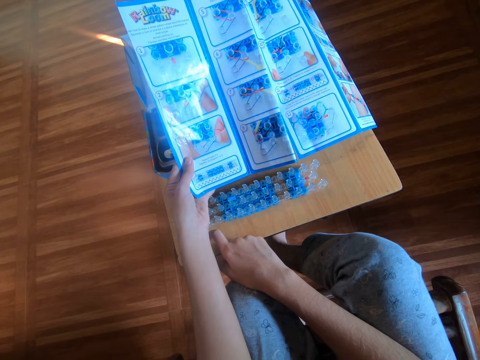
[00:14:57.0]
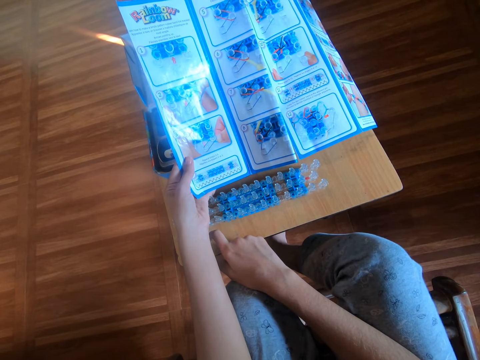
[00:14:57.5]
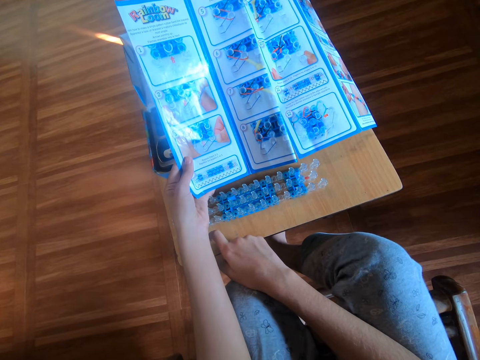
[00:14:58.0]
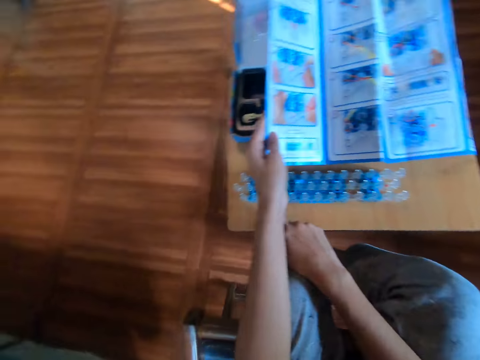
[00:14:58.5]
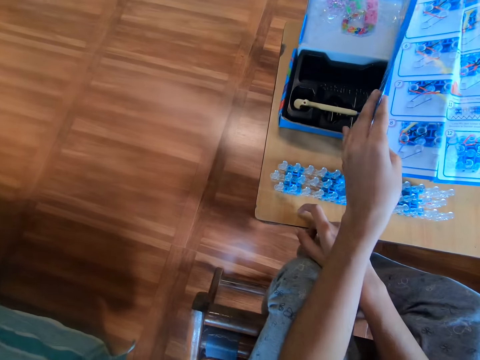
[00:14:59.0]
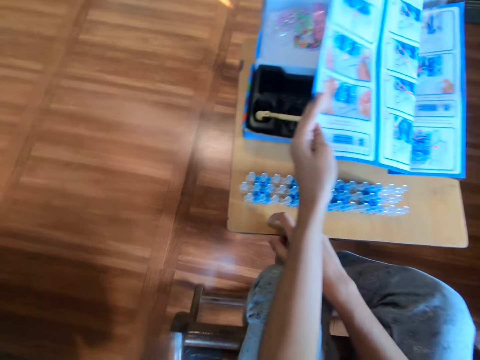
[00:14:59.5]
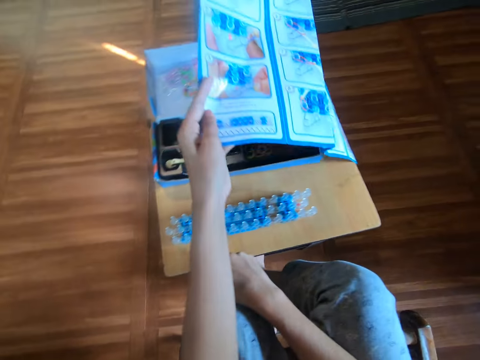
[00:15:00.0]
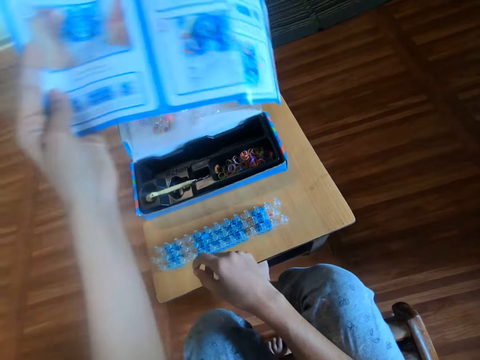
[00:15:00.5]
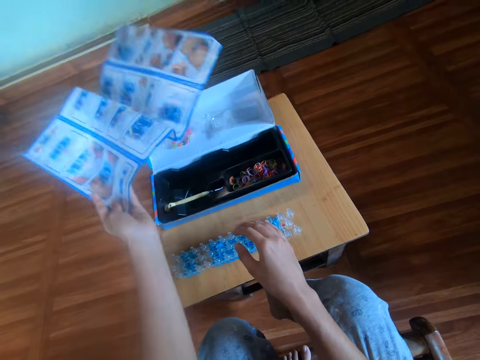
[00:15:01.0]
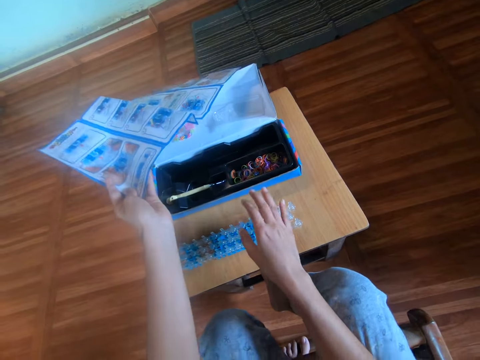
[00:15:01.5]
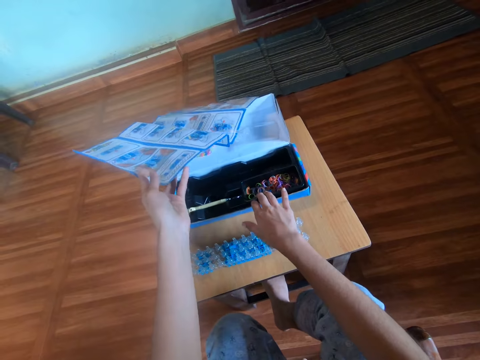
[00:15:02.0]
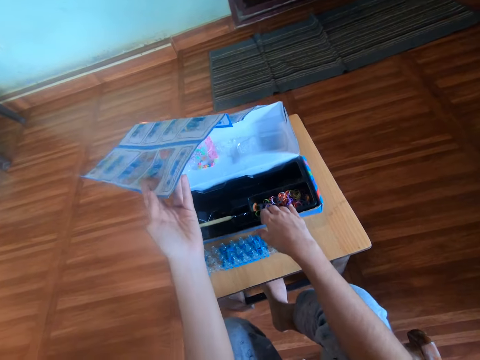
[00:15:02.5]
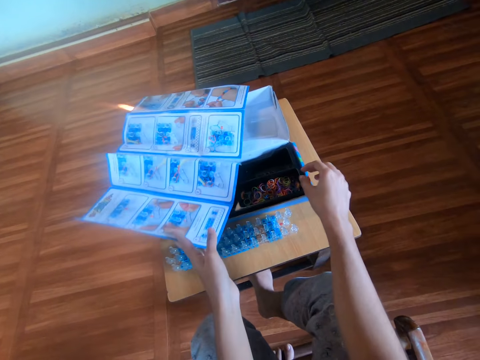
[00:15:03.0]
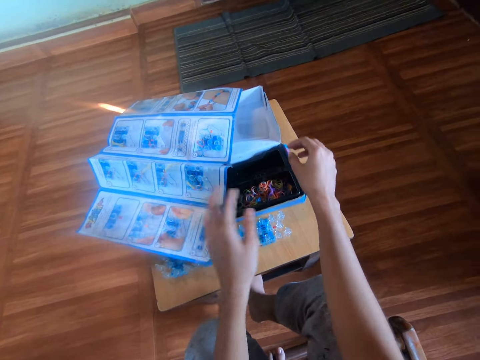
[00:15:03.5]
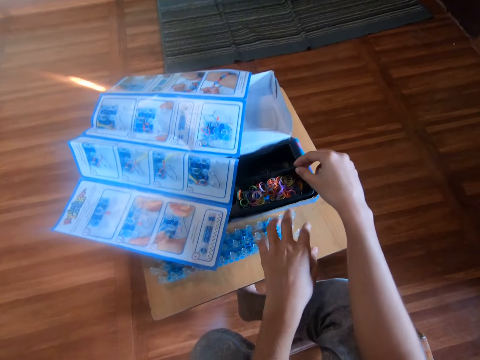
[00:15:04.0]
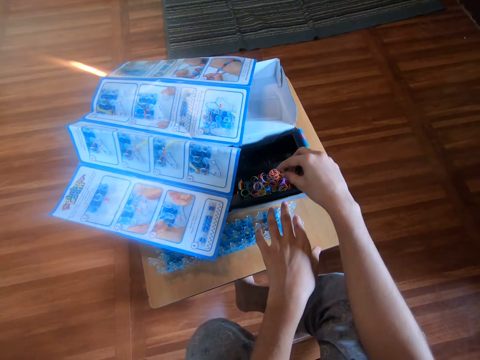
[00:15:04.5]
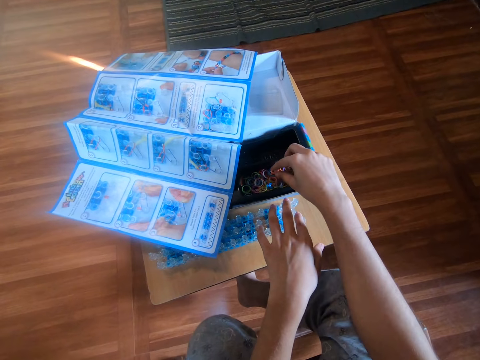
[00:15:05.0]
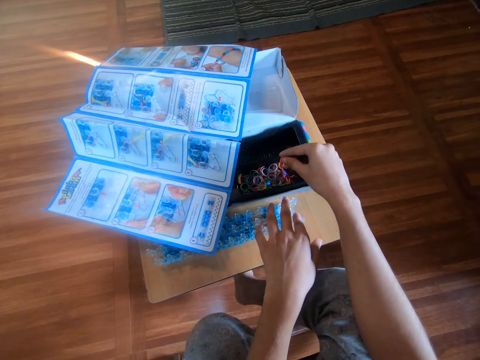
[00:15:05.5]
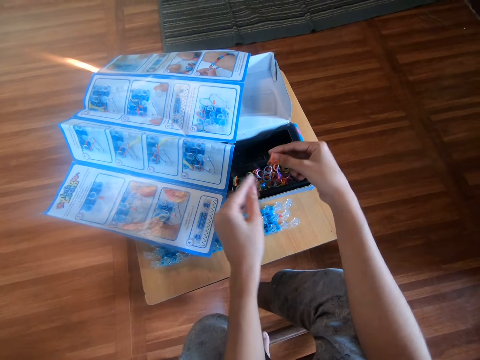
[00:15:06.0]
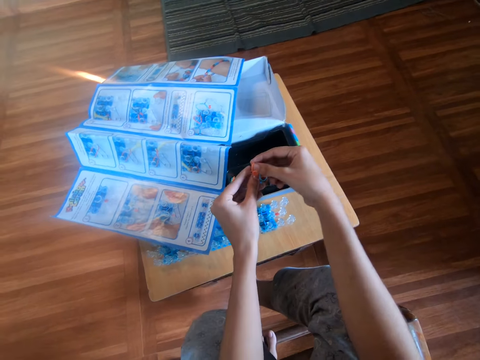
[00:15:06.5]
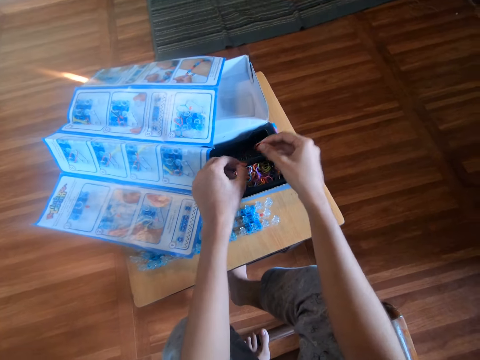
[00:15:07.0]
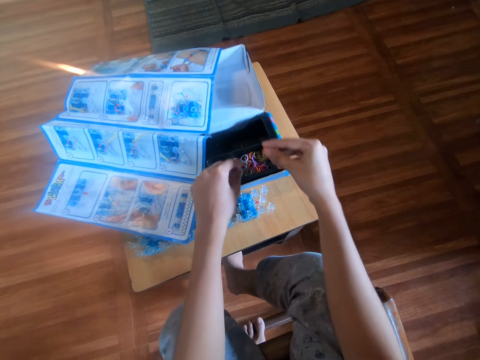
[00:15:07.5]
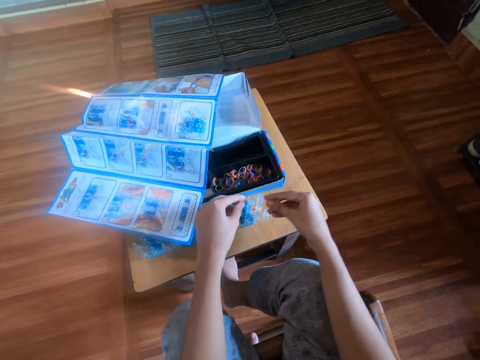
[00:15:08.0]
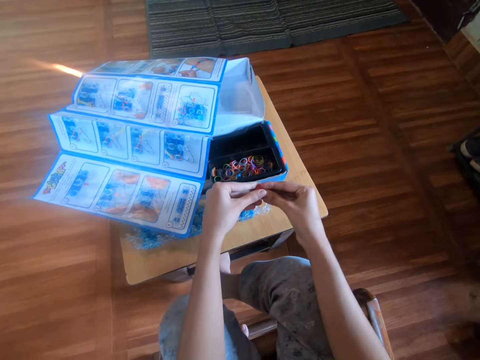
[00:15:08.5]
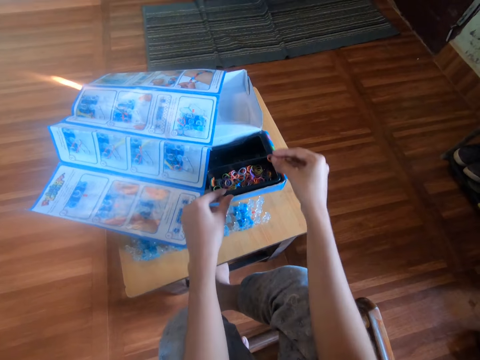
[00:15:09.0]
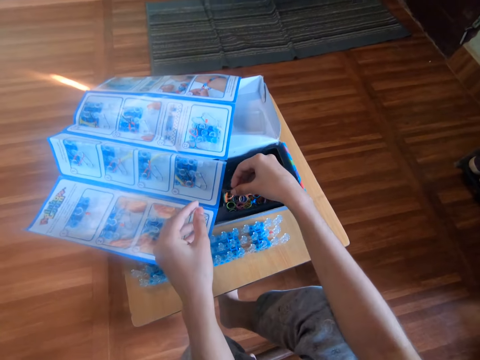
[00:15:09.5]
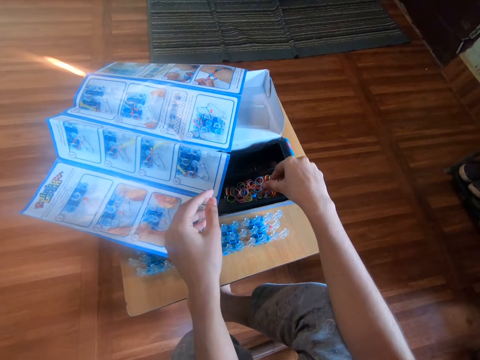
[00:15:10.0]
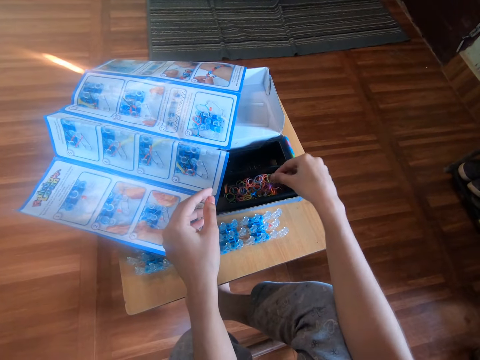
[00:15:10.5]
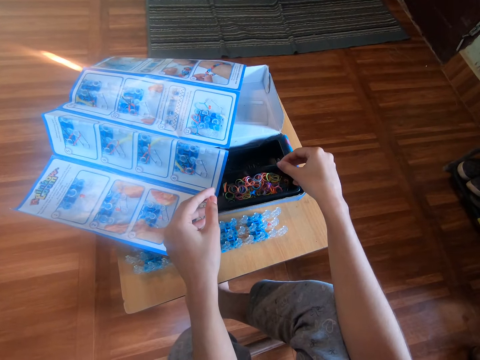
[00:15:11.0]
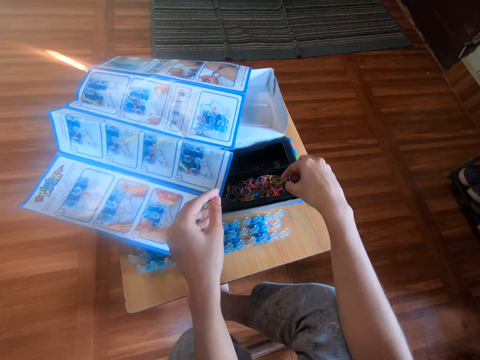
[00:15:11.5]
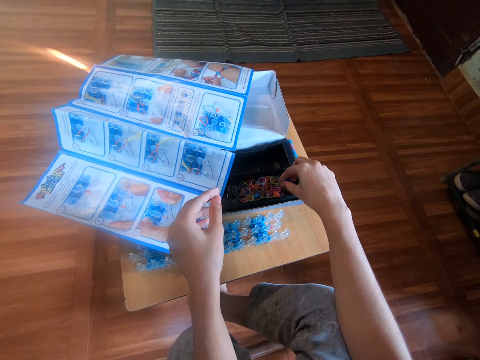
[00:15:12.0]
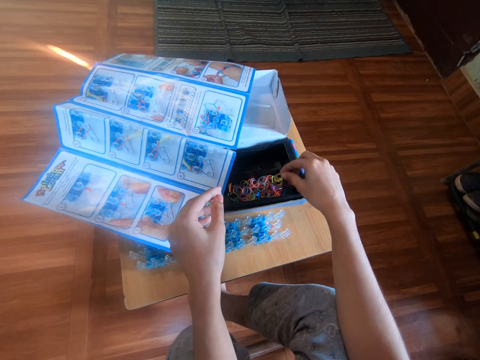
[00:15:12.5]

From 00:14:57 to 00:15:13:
The camera wearer moves the left arm. She moves the booklet with her left hand. She moves the box or bands kit on the stool with her right hand. She drops the booklet on the box with her left hand. She touches the loom with her left hand. She picks some rubber bands from inside the box with her right hand. She holds the rubber bands in both hands. She drops some rubber bands into the box with her left hand. She holds the rubber bands in both hands. She drops the rubber band in the bands kit with her right hand. She picks two rubber bands from the box with her right hand.

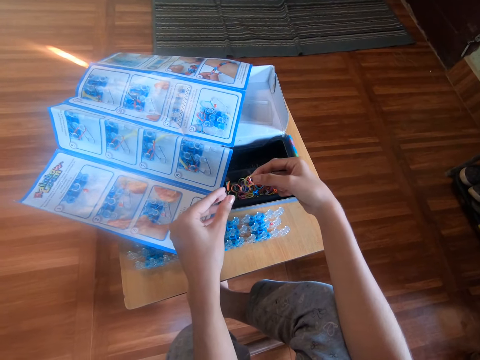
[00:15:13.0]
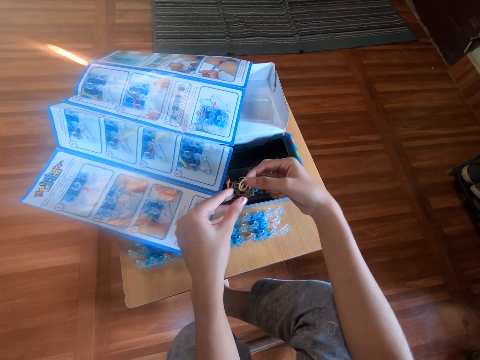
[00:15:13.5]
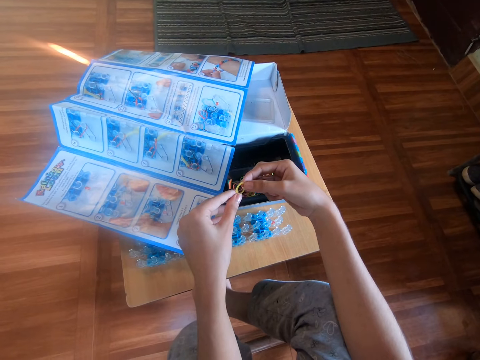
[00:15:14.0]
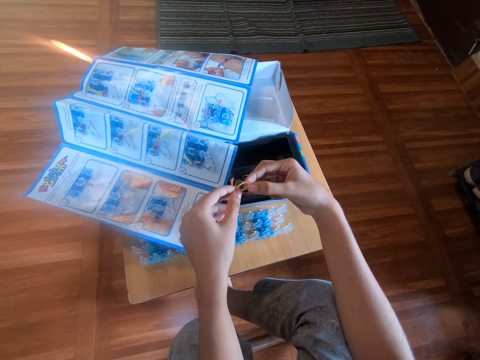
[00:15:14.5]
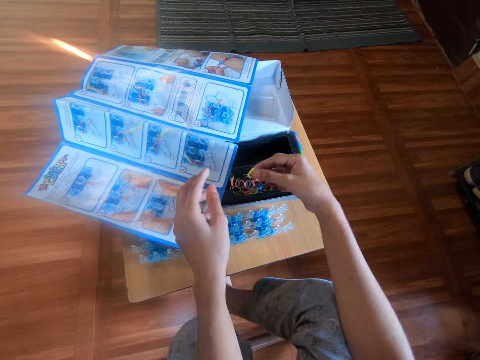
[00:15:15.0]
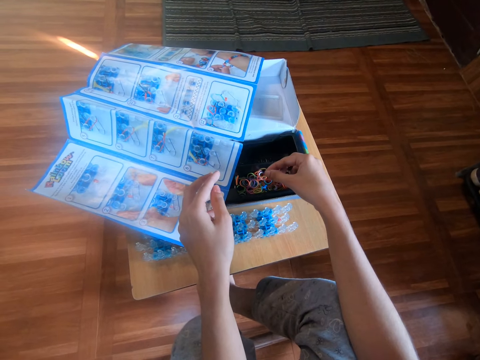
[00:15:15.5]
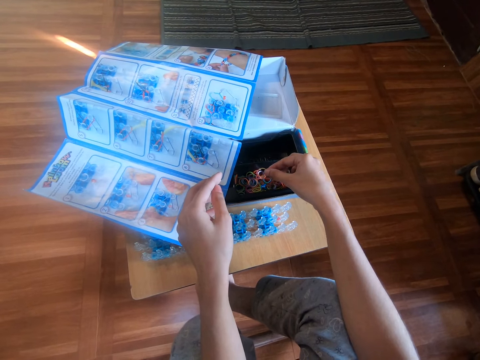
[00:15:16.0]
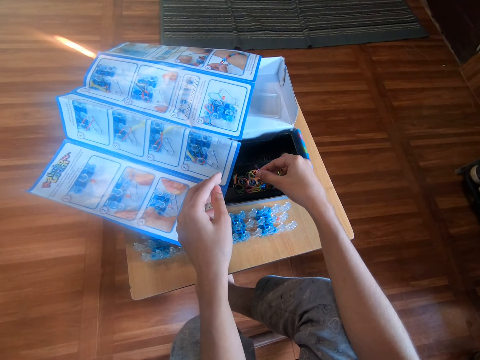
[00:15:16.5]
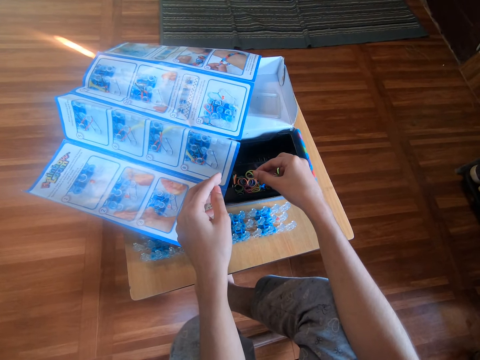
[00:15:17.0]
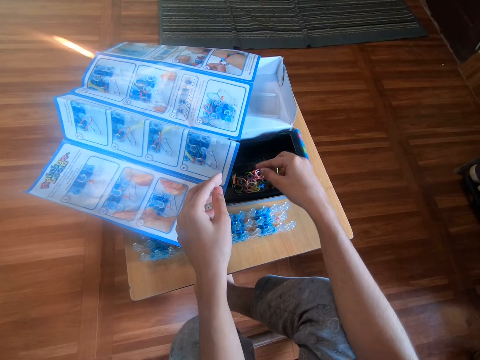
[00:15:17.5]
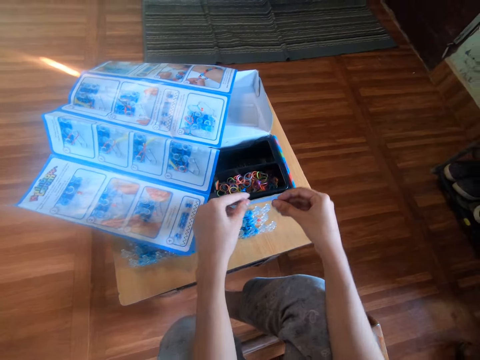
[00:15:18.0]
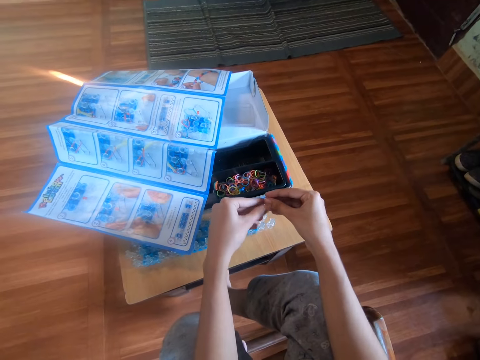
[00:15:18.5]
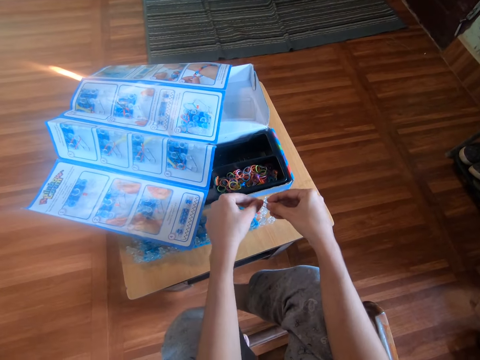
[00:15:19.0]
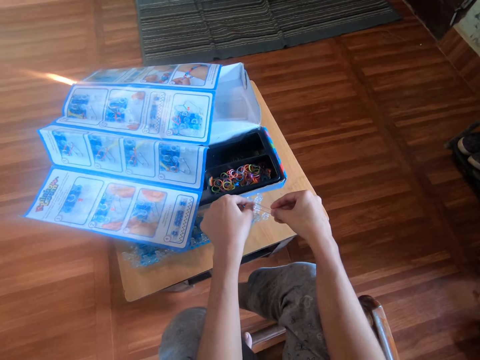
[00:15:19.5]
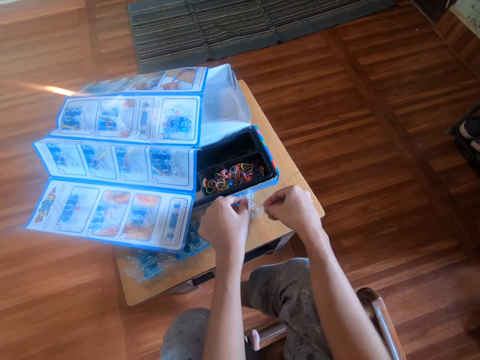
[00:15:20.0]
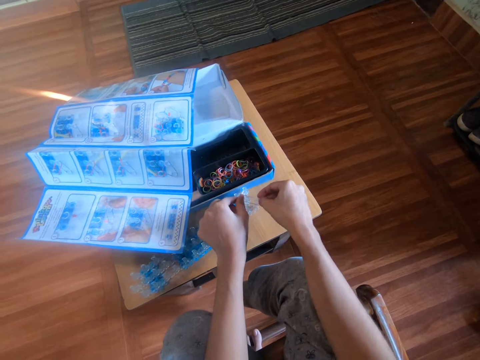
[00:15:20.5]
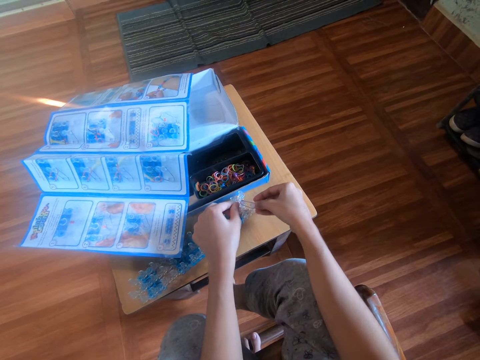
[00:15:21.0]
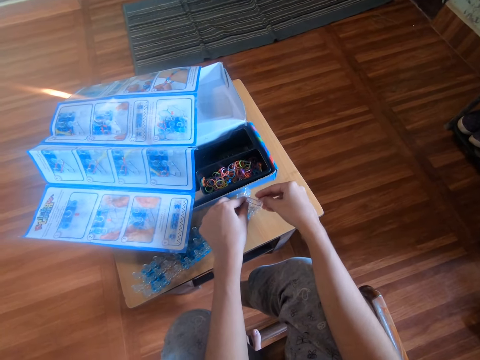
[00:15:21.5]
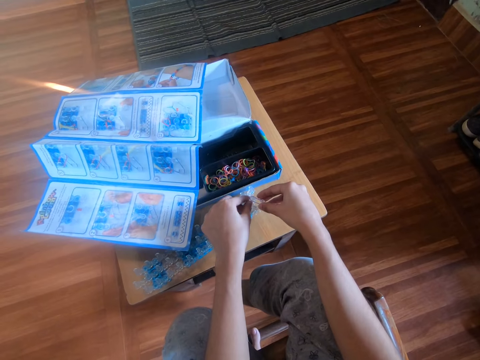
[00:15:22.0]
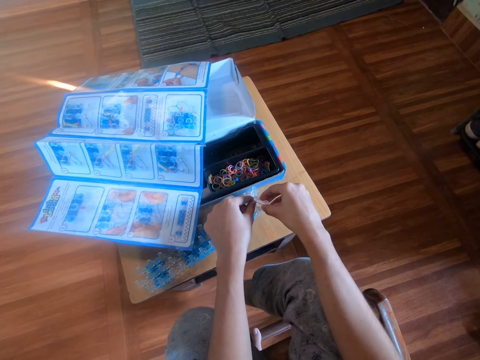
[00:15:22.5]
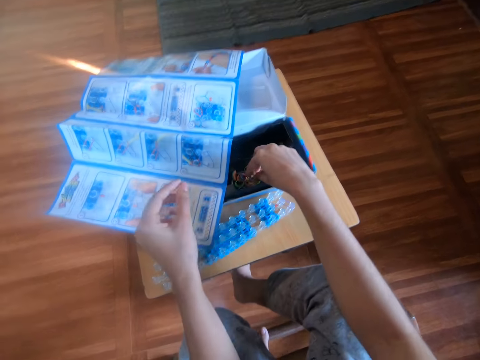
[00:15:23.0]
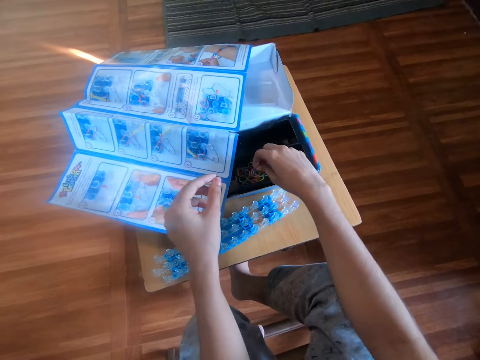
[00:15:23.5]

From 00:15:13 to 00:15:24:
The camera wearer holds the rubber band with both hands. She drops the rubber band into the box with her right hand. She holds the rubber band with both hands and stretches the rubber band. She moves the loom on the stool with her left hand. She attaches the rubber band to the loom with both hands. She picks a rubber band from inside the box with her right hand.
